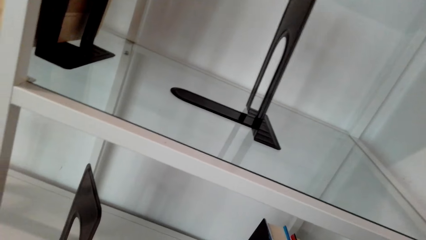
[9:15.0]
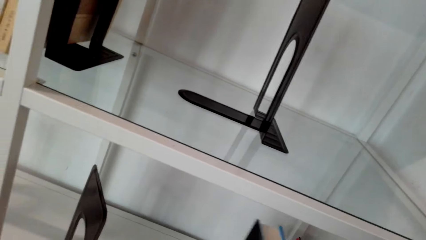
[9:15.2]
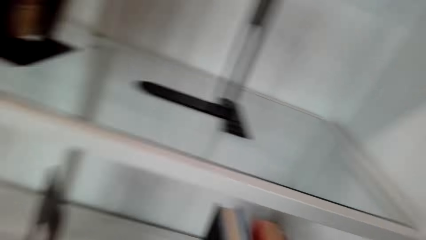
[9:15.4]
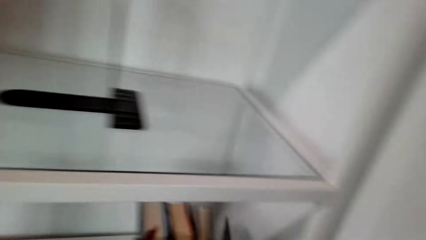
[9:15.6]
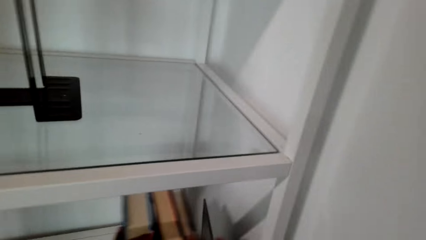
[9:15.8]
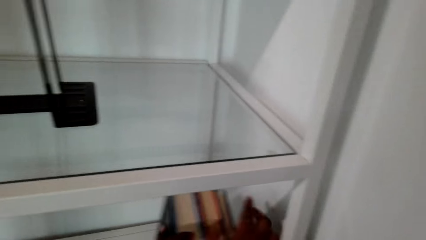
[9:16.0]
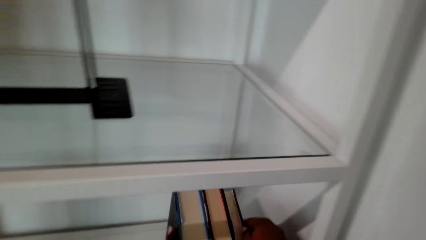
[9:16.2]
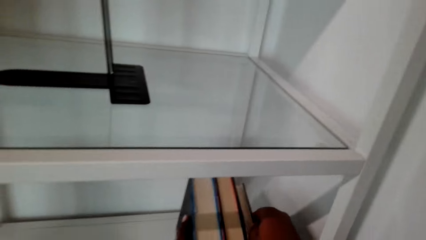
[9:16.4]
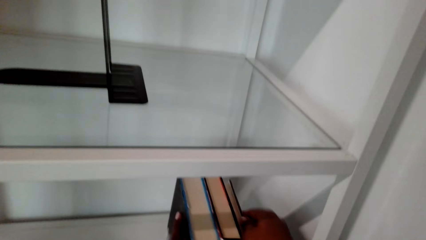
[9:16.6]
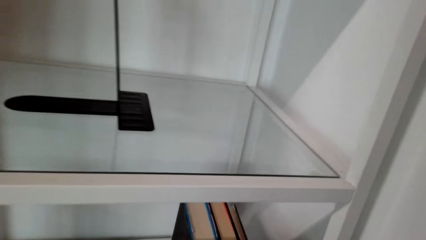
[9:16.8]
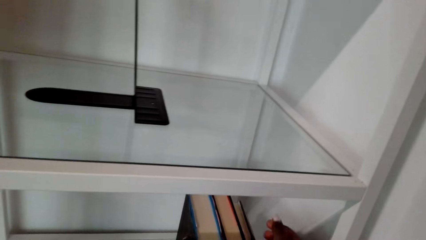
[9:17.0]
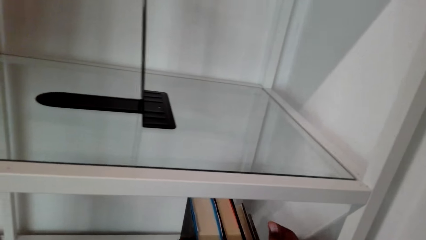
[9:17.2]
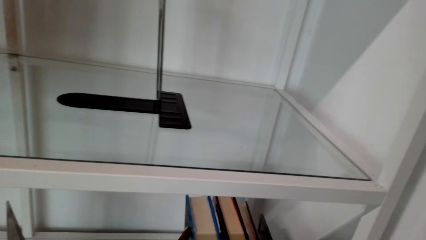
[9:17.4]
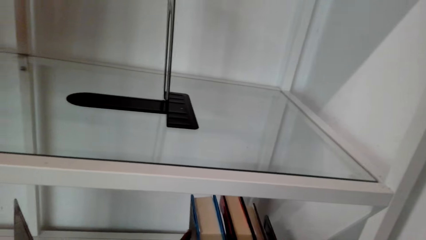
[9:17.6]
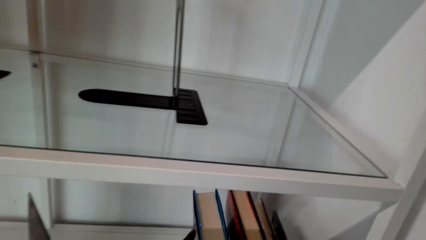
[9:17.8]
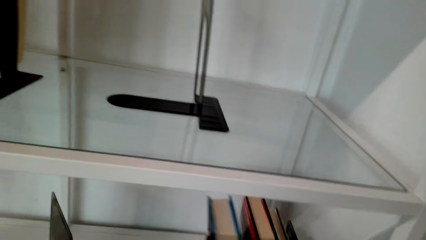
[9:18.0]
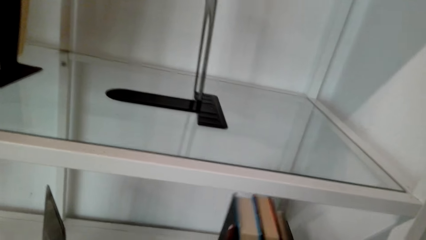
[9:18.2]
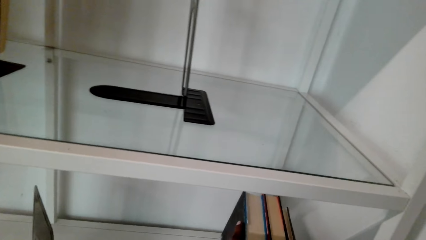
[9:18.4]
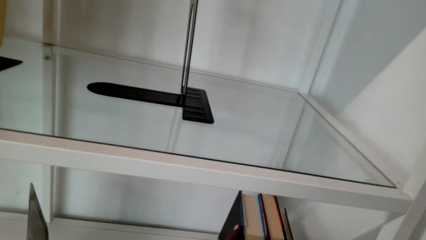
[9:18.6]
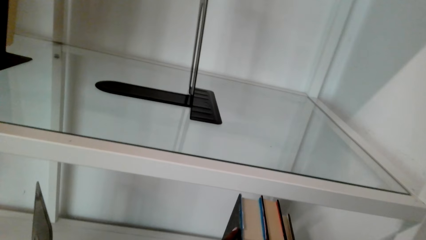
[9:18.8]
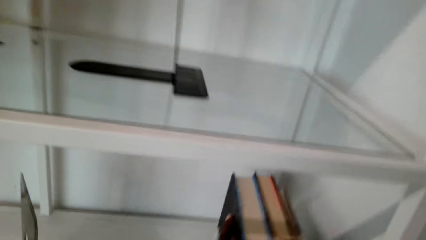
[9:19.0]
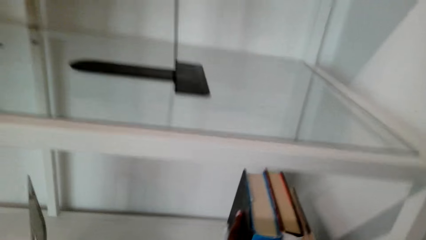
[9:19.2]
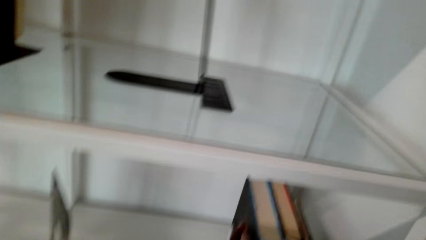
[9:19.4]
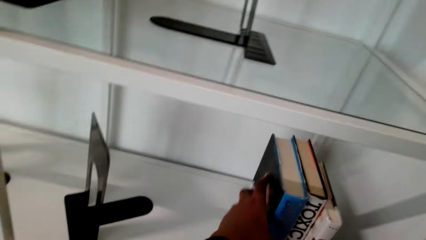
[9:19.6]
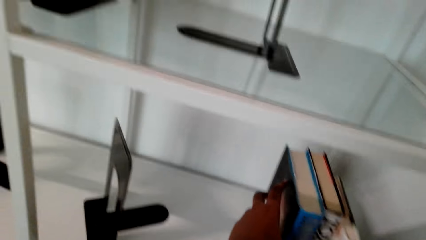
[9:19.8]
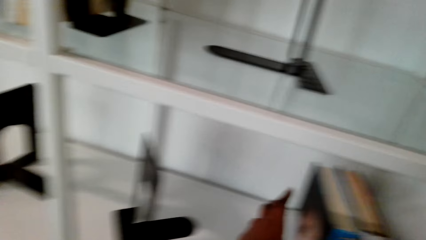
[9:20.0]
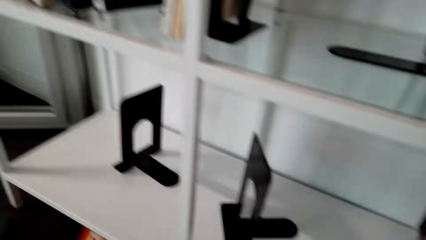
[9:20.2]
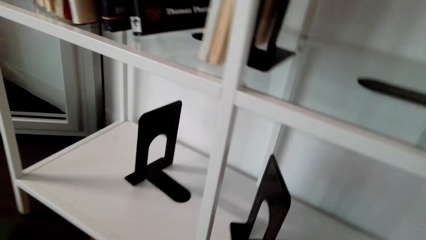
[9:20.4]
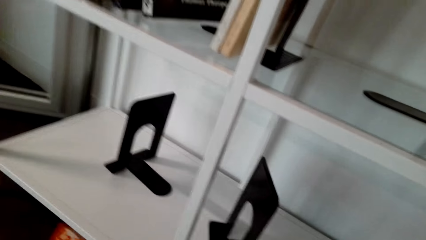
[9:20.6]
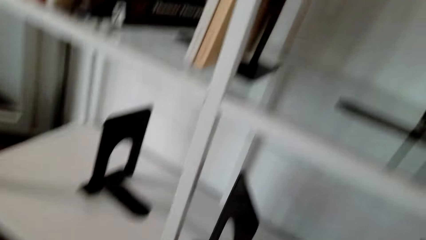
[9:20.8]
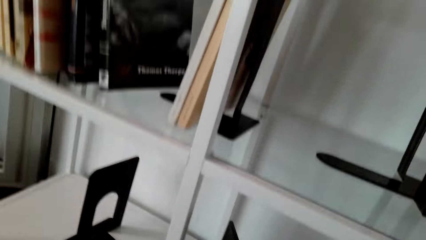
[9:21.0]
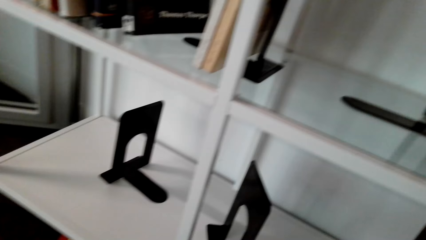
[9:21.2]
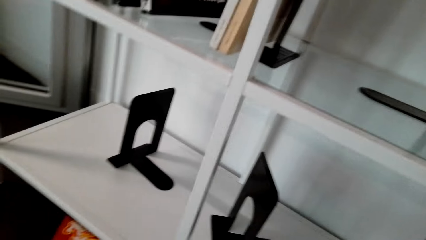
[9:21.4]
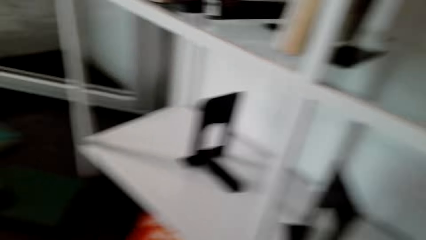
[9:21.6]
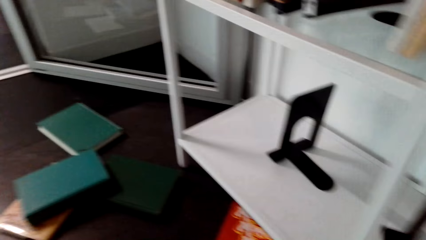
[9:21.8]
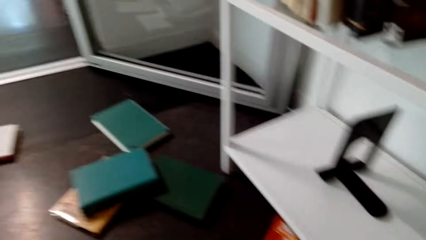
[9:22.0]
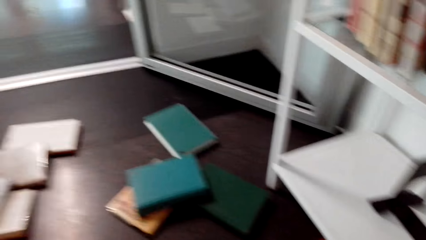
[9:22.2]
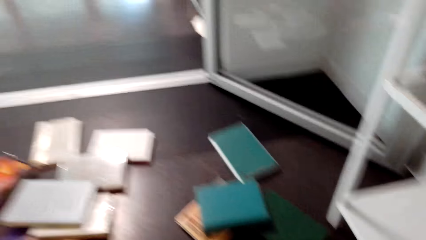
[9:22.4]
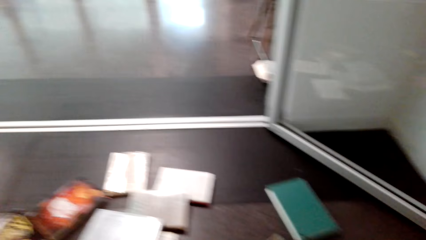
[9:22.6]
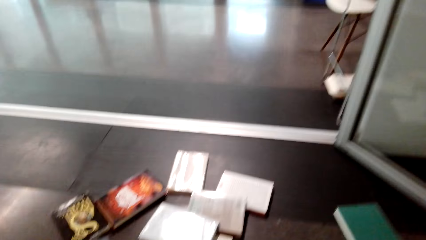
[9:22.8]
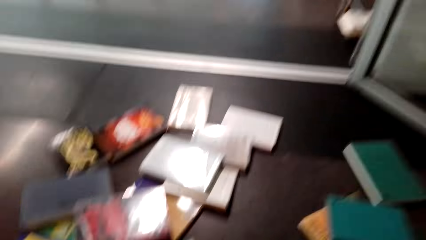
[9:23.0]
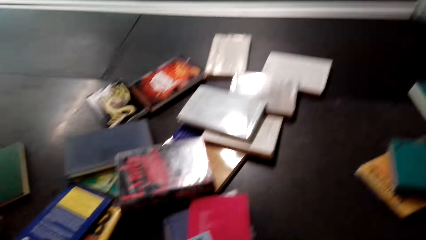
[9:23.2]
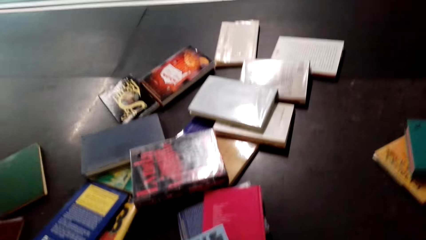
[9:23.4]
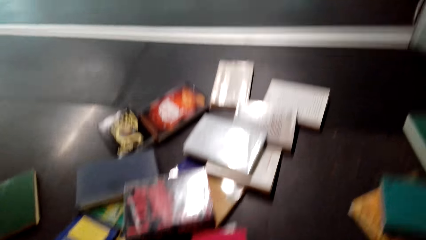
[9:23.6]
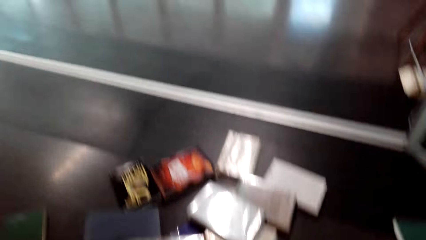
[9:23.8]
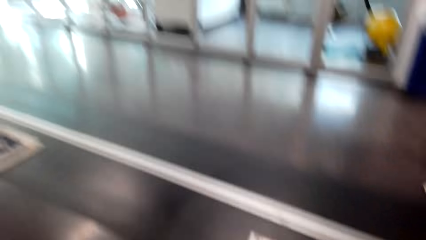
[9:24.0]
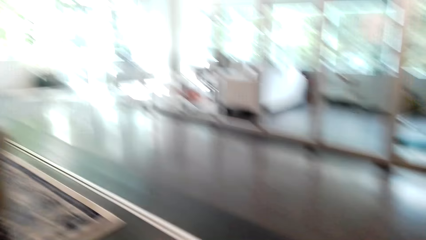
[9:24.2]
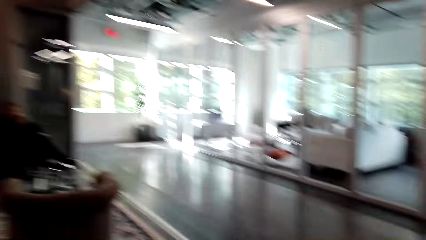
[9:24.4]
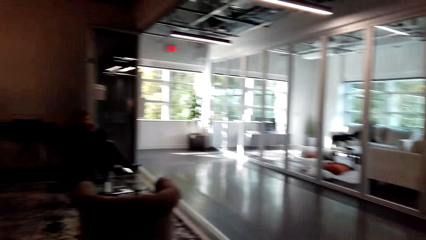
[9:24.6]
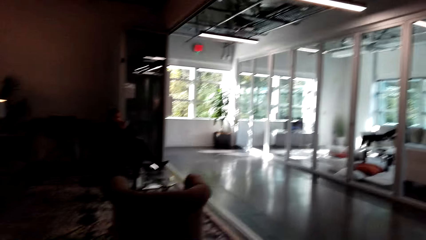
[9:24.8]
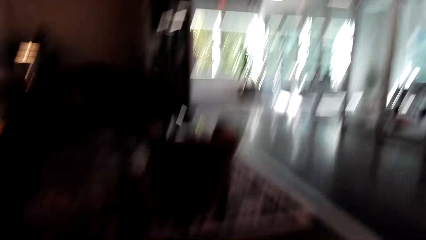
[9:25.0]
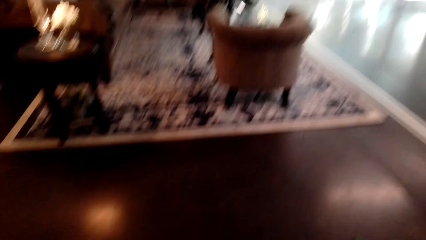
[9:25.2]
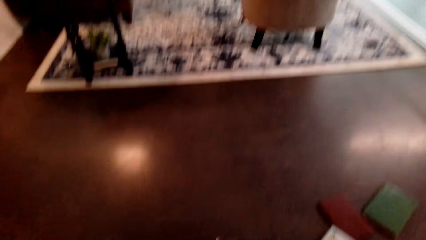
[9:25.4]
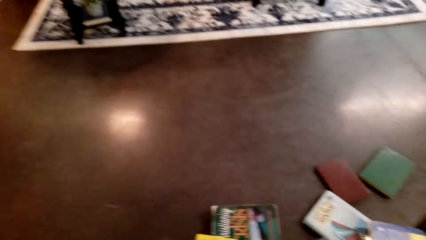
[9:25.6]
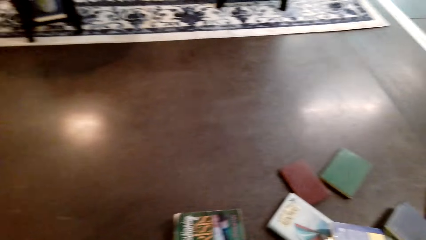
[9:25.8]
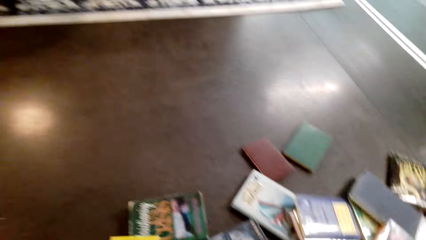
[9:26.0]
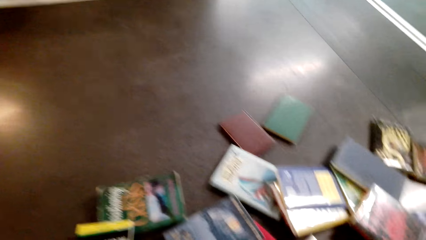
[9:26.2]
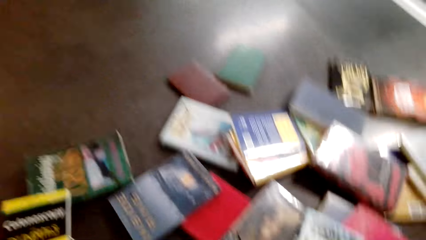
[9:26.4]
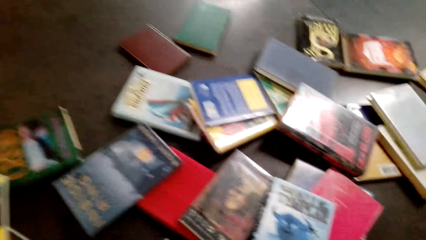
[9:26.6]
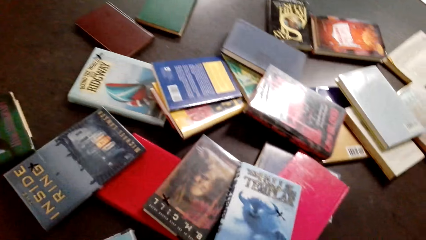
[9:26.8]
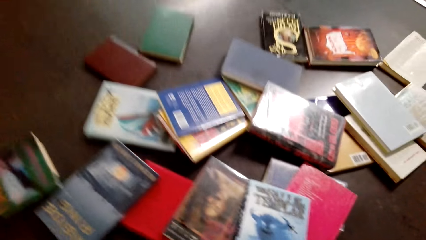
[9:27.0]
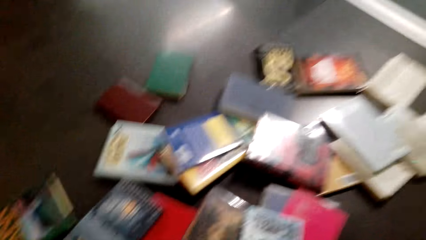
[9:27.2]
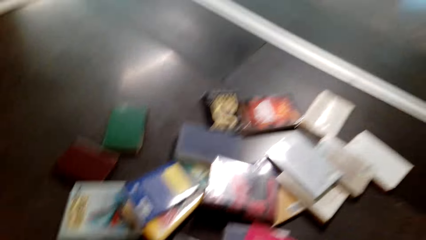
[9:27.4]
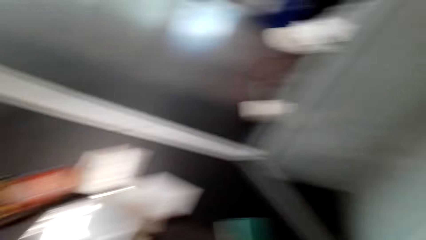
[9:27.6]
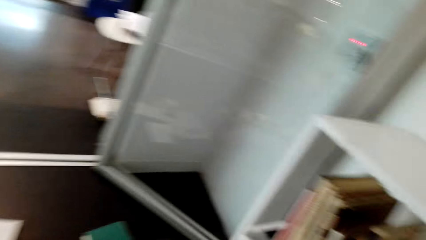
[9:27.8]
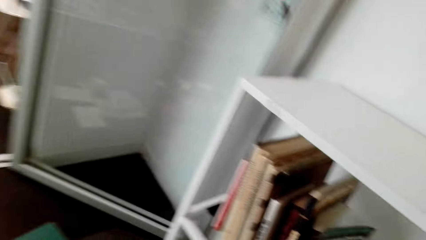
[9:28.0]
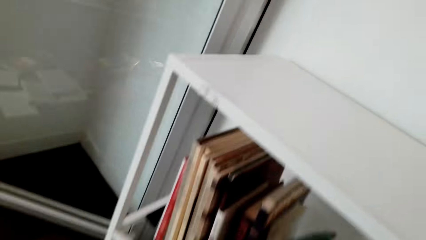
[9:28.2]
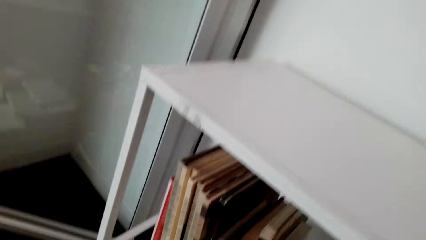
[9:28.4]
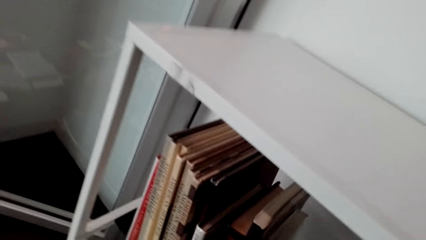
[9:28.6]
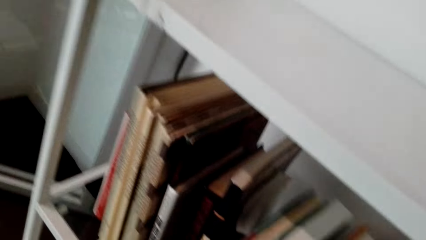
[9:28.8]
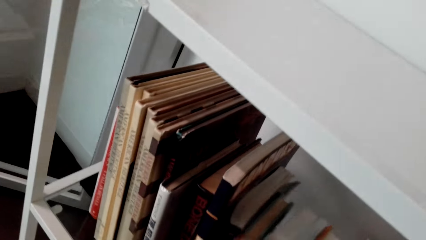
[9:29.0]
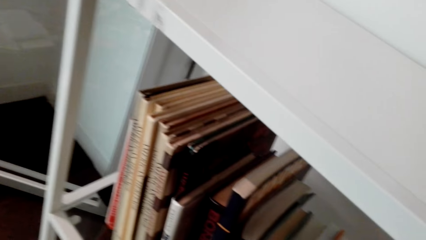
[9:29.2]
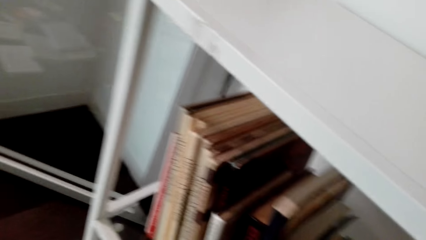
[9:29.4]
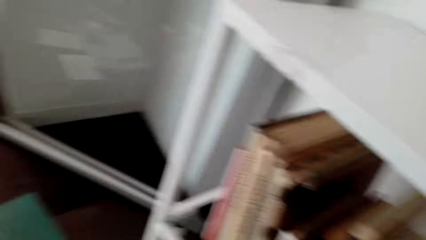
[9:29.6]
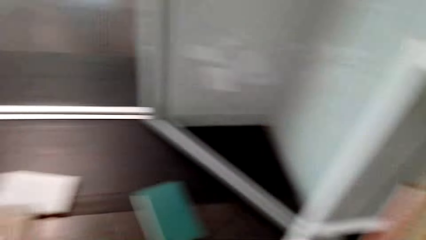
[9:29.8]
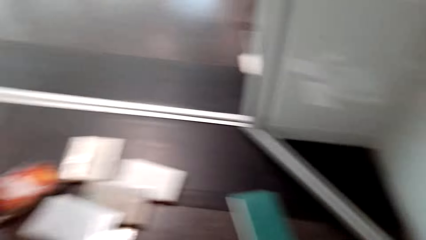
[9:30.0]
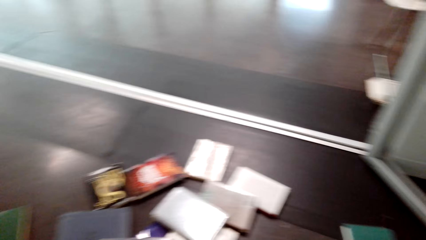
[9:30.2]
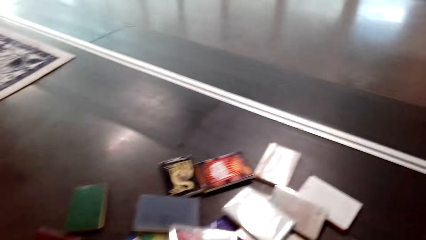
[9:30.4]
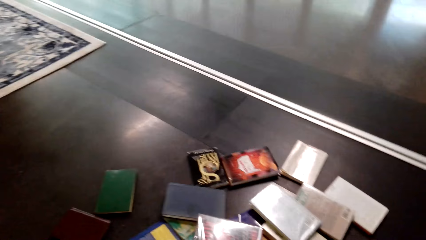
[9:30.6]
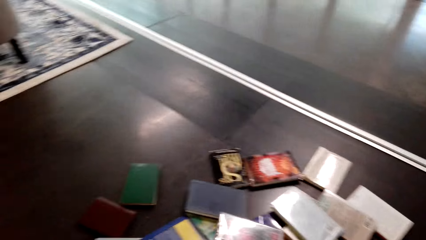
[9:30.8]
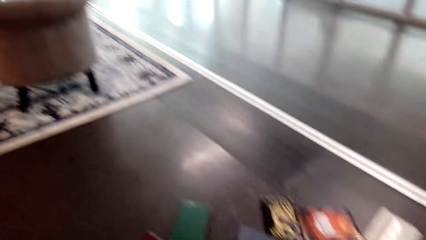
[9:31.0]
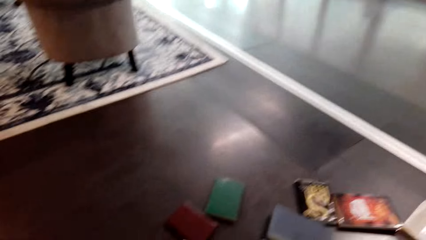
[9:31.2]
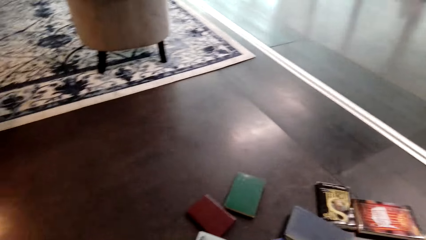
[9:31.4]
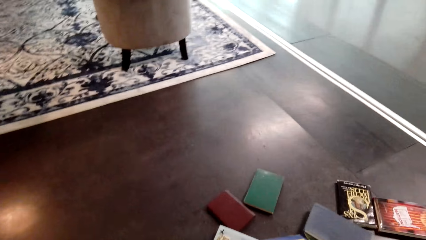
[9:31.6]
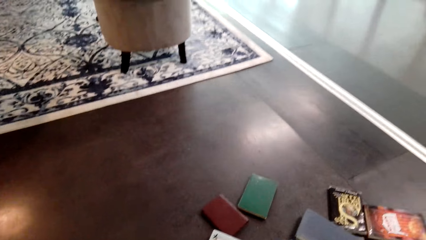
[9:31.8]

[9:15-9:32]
The camera wearer talks to a woman. They pick up books from the floor and arrange books on the shelf. The woman talks to the camera wearer.
